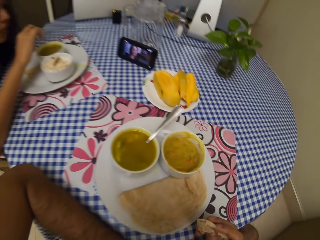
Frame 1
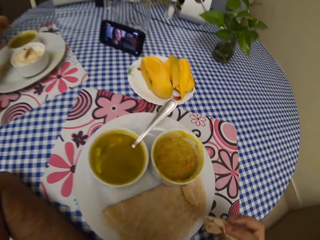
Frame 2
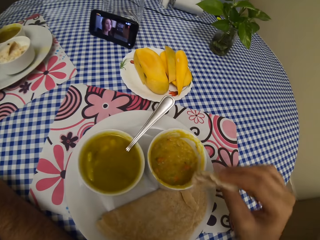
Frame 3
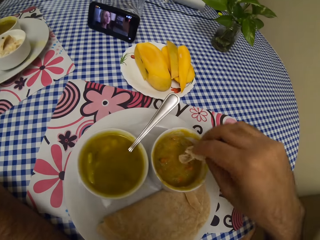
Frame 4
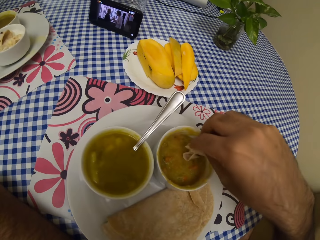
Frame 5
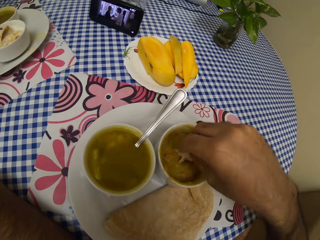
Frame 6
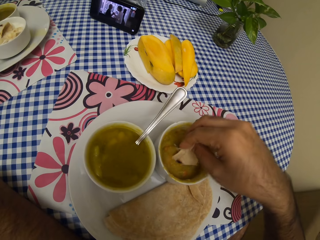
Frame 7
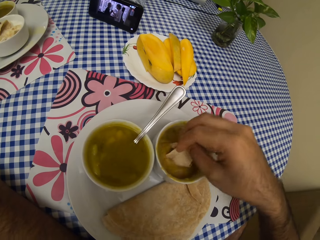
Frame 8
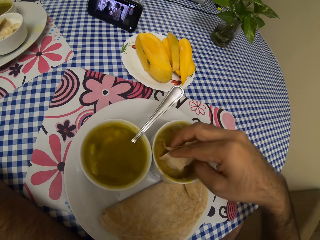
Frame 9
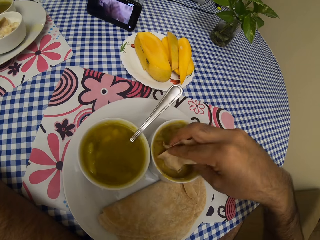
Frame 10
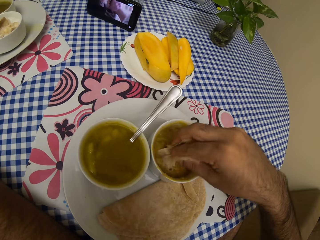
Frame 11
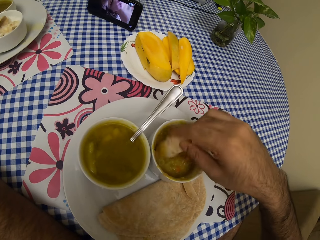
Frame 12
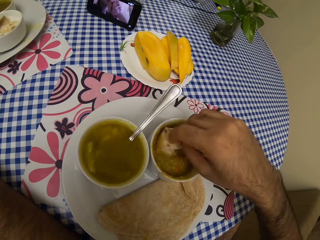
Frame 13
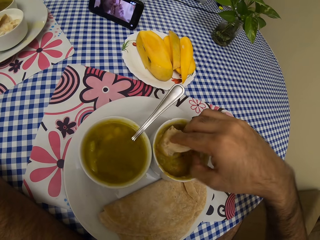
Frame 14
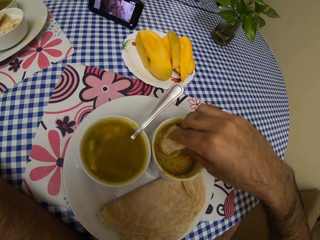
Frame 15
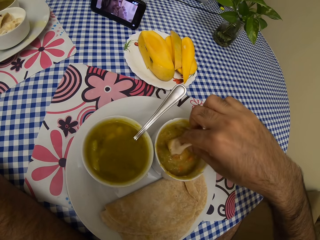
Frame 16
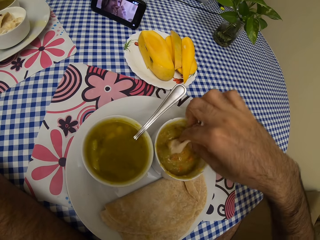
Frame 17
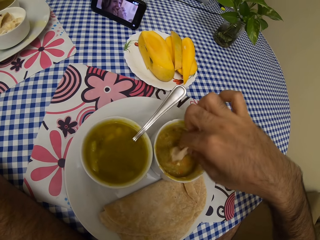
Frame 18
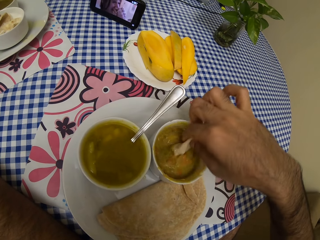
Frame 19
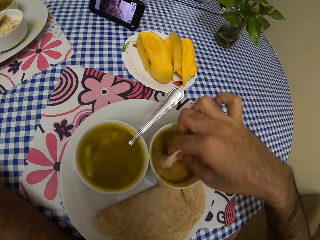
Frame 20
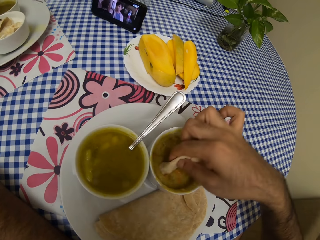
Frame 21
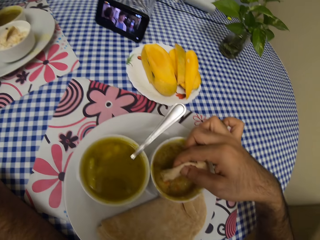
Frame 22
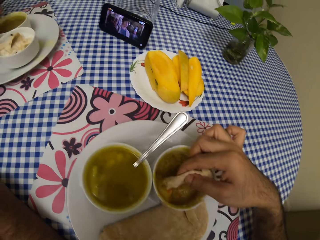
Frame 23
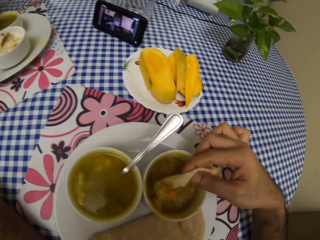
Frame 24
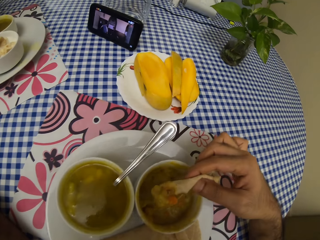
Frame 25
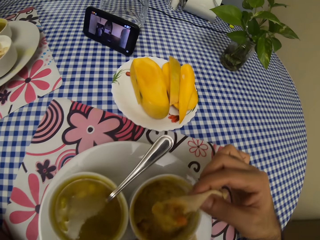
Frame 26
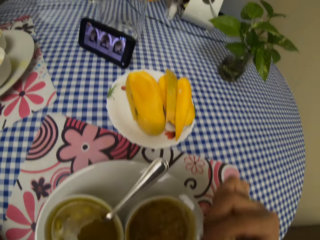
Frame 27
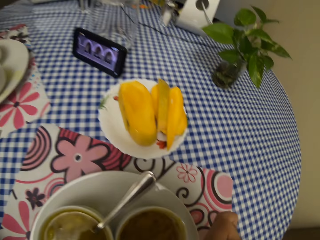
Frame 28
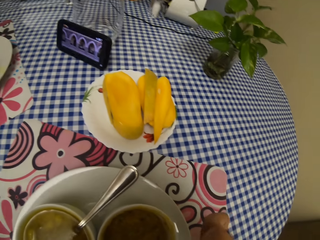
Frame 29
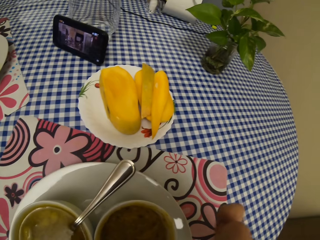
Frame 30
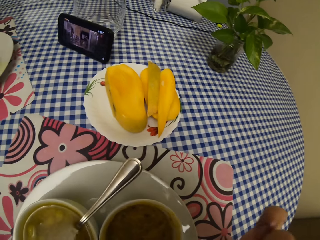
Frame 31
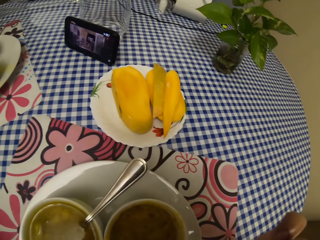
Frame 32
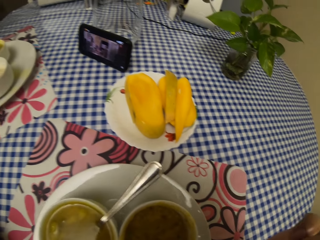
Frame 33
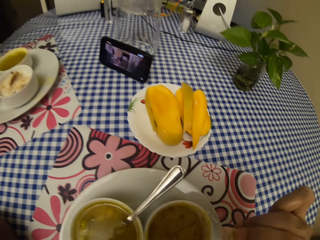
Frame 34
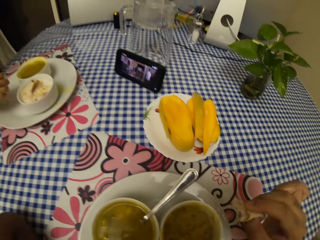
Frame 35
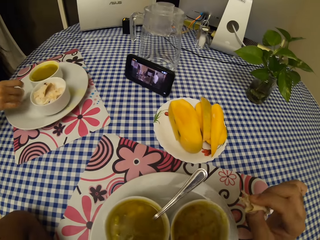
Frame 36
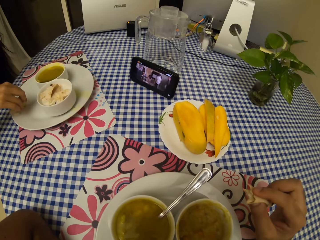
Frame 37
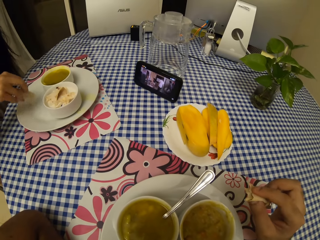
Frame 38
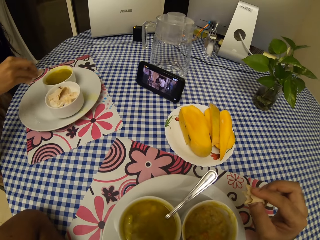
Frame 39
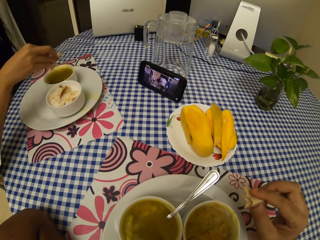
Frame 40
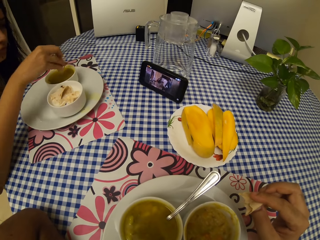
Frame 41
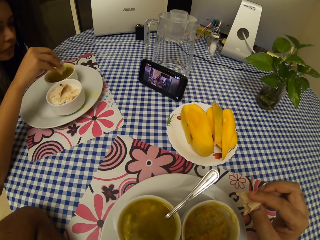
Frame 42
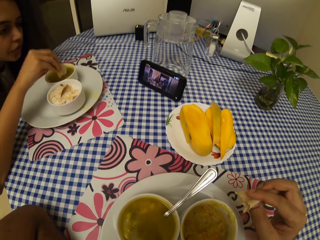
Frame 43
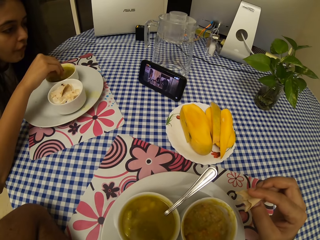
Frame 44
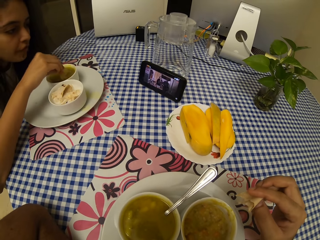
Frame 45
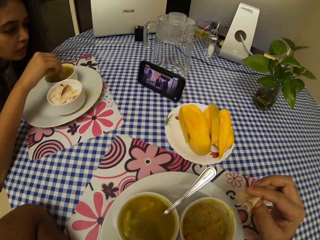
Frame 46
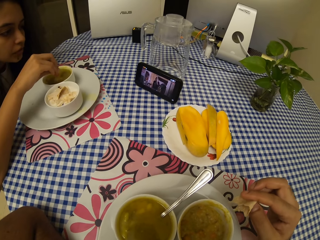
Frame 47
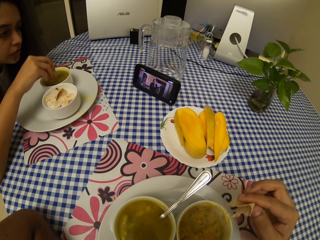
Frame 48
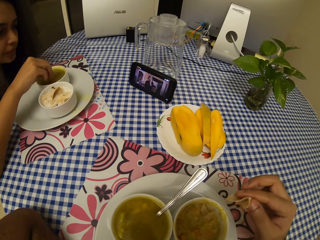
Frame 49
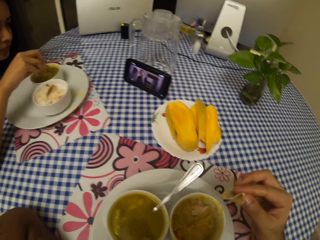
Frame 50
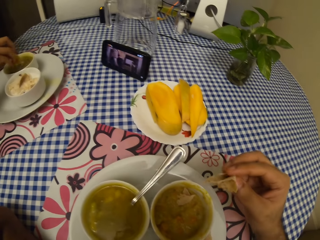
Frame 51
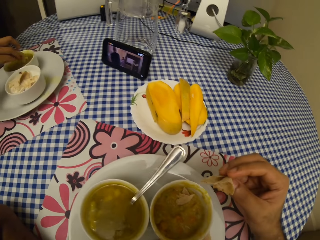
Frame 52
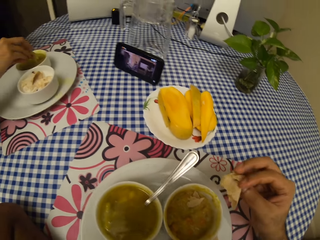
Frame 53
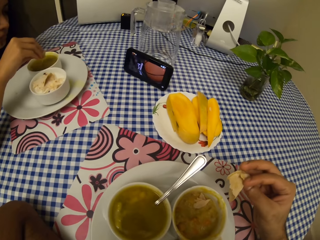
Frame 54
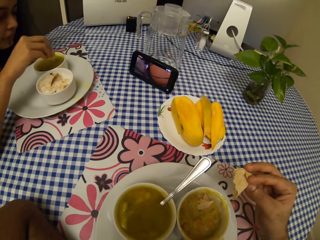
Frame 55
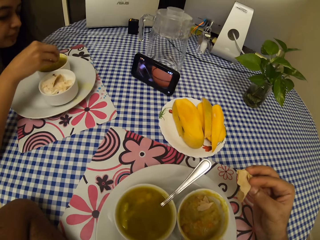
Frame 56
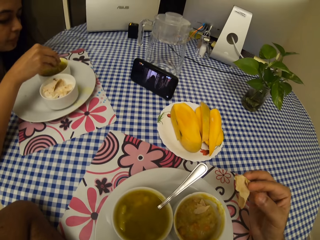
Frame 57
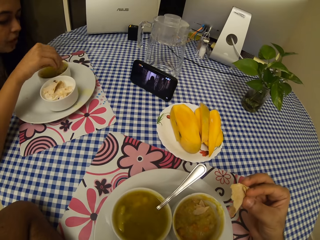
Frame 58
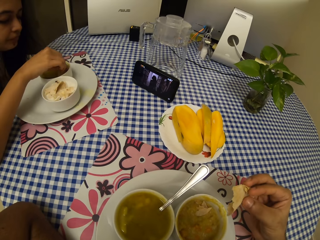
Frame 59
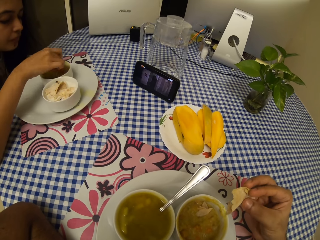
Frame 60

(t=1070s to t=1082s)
The camera wearer dips the flatbread in the soup. They eat the flatbread and look around.

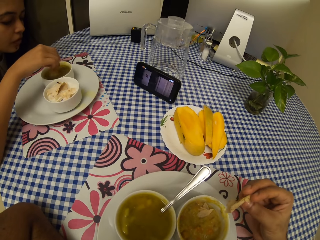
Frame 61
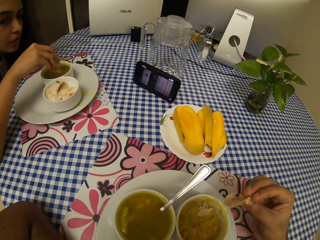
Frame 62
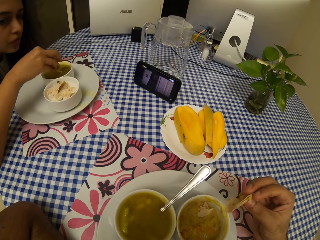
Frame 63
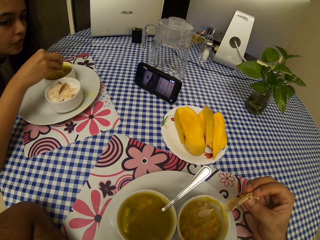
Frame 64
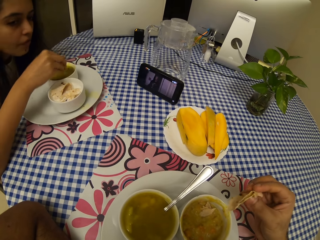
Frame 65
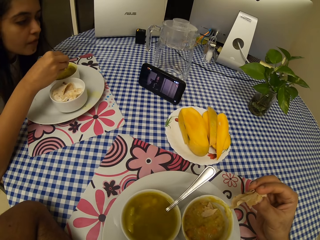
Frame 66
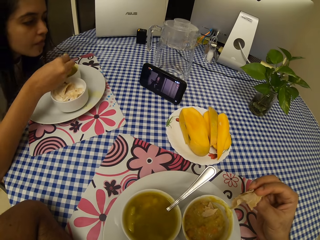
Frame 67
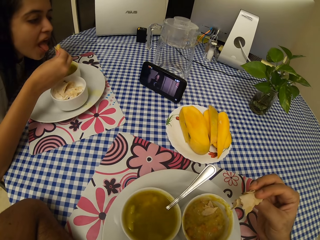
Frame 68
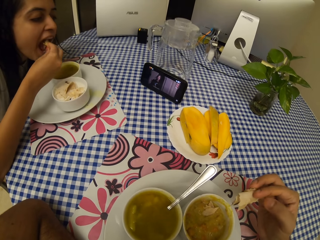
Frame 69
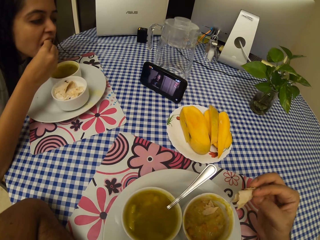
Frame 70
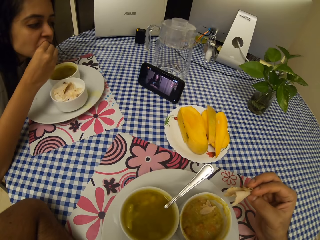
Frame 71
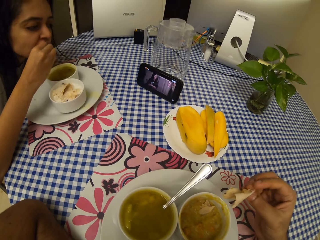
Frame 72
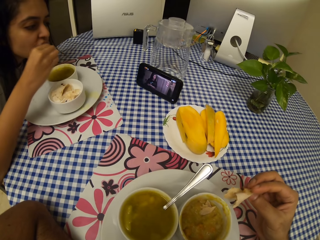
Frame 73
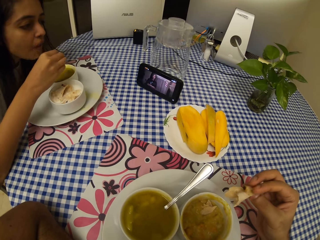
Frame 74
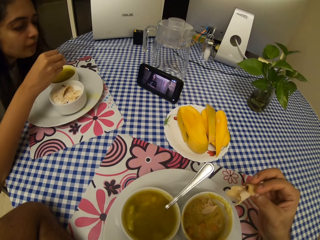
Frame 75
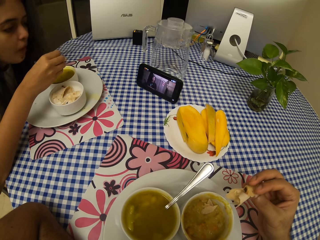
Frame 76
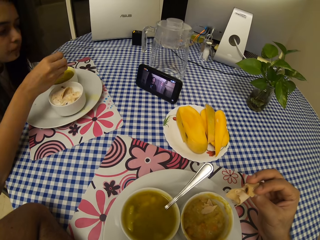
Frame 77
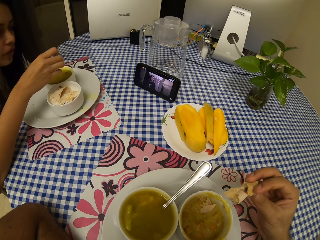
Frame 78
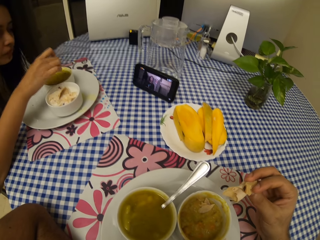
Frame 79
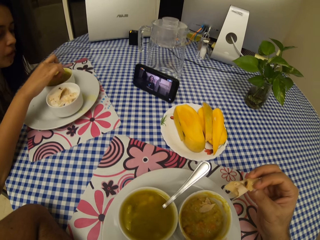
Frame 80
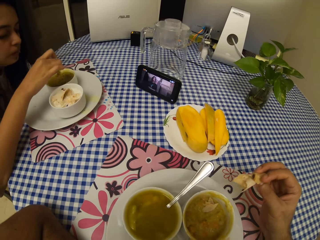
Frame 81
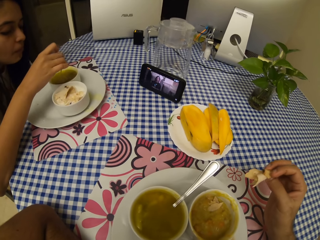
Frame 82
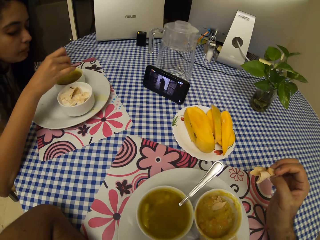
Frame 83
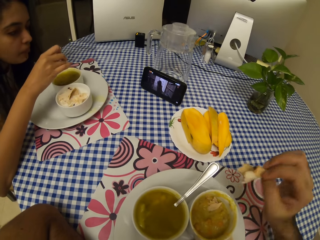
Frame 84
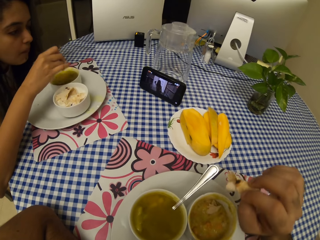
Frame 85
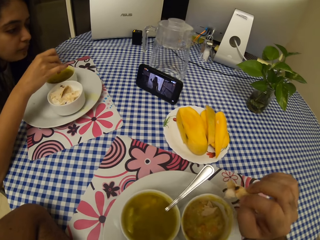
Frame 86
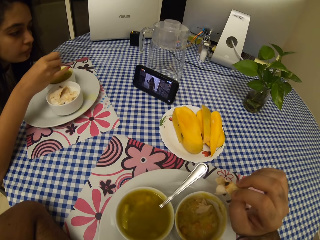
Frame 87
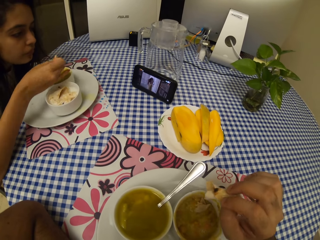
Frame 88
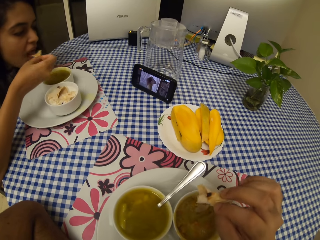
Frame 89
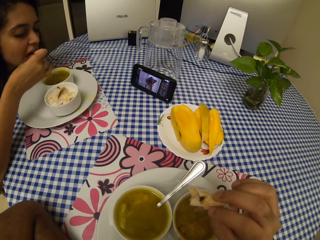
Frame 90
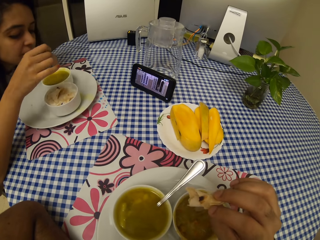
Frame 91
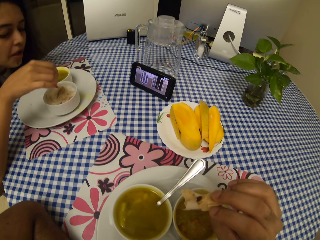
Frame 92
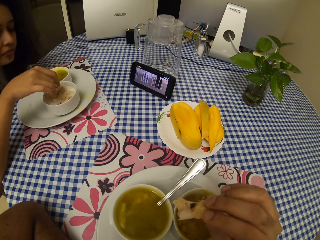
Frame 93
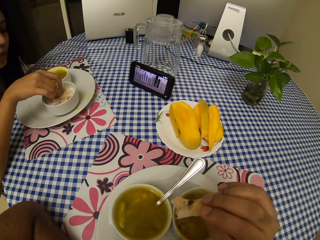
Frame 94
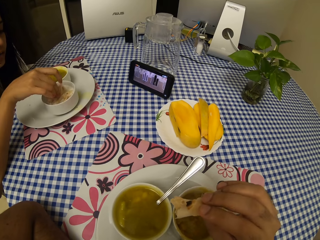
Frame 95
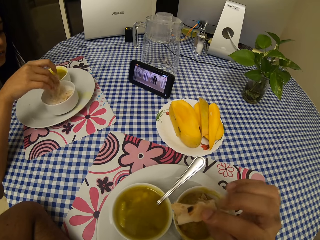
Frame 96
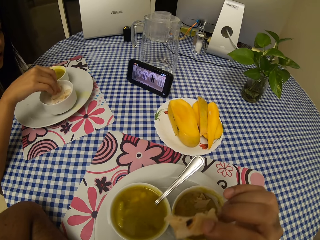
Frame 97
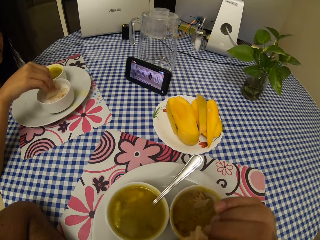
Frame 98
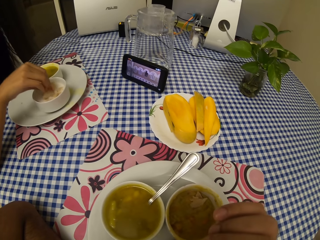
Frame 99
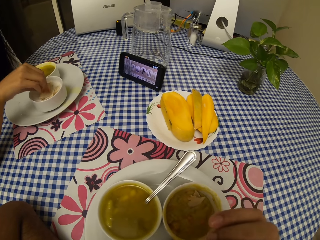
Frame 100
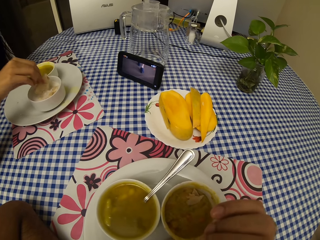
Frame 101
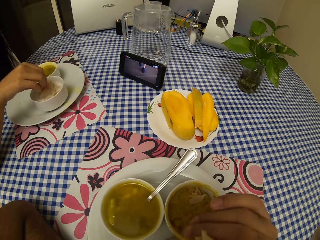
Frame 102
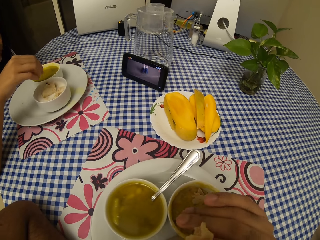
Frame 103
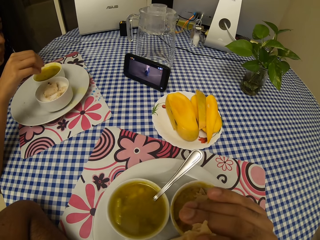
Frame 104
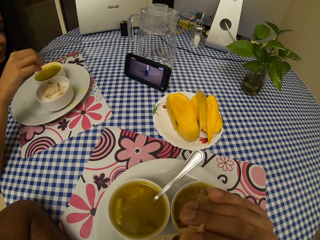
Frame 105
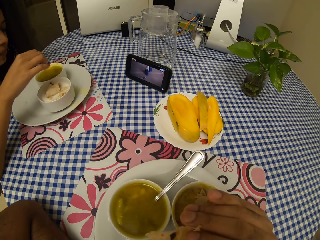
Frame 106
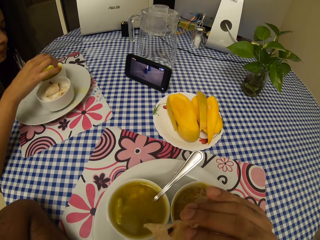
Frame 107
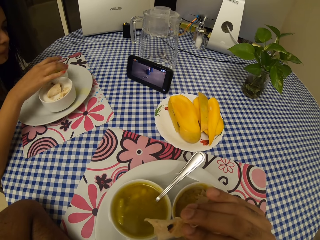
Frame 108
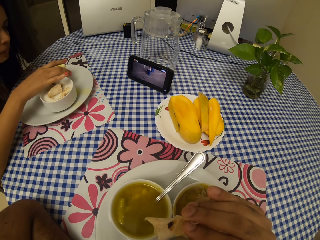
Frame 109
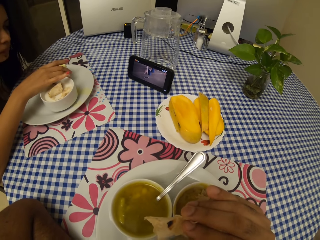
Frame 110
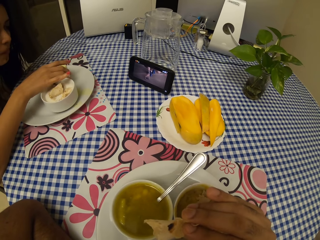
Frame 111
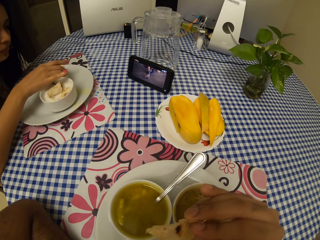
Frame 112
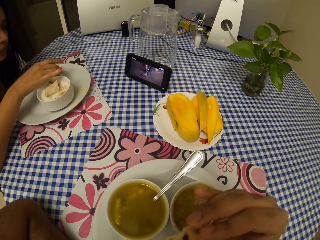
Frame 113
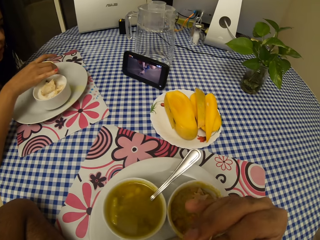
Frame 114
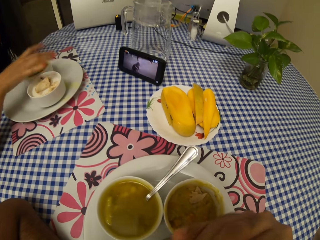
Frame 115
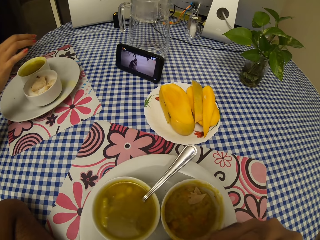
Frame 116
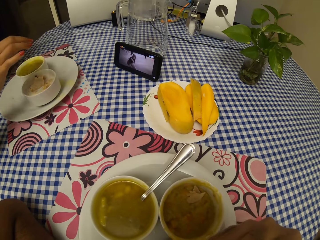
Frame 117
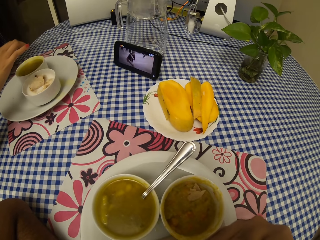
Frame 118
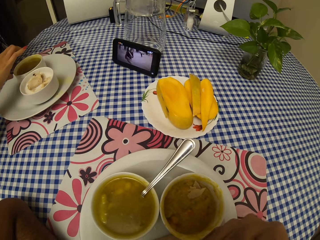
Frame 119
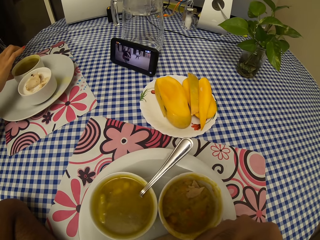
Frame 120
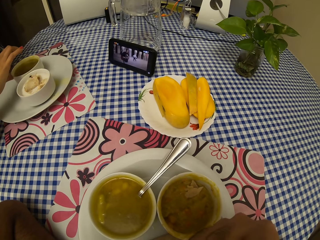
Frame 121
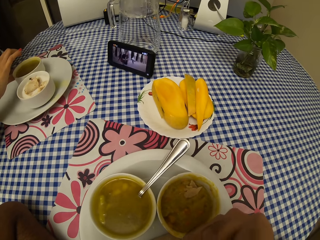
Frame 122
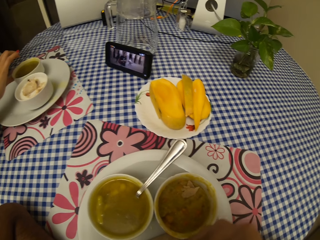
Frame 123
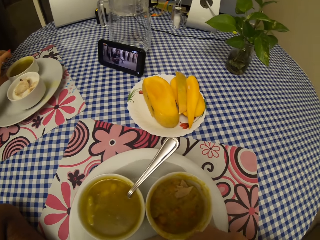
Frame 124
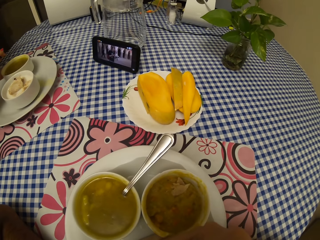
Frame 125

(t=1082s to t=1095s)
The camera wearer eats.
